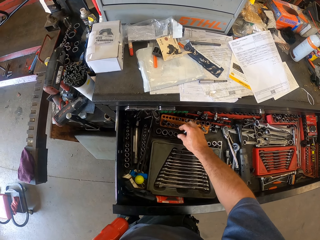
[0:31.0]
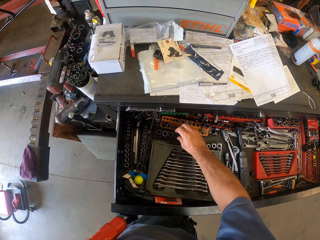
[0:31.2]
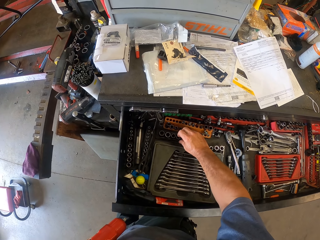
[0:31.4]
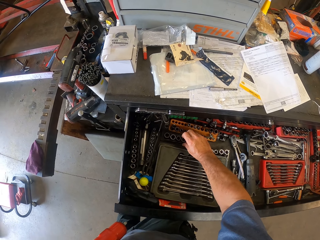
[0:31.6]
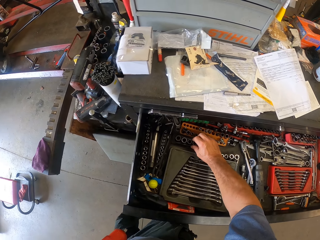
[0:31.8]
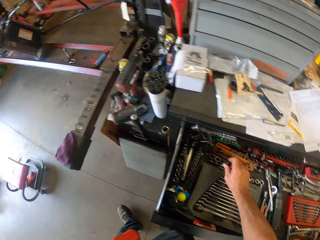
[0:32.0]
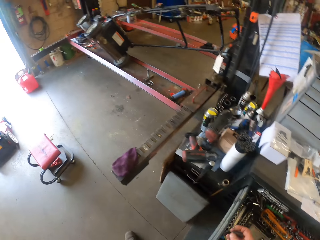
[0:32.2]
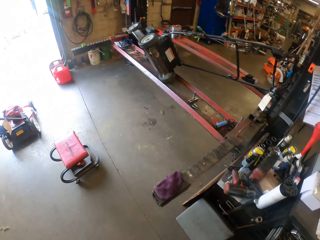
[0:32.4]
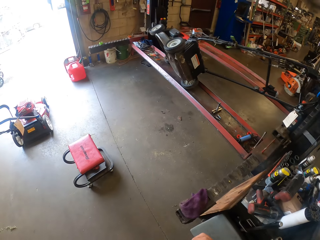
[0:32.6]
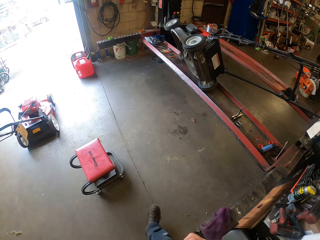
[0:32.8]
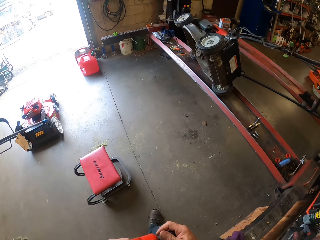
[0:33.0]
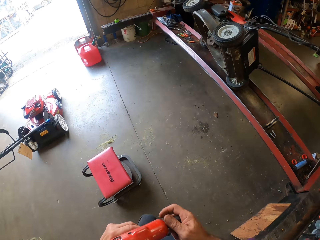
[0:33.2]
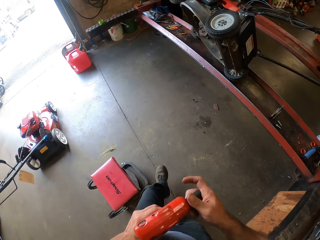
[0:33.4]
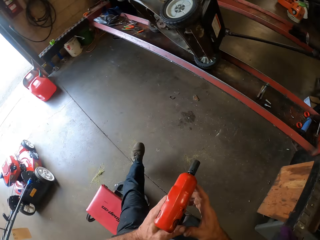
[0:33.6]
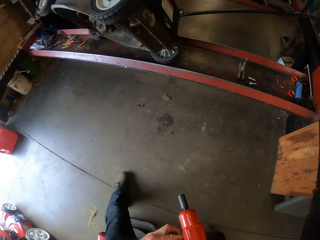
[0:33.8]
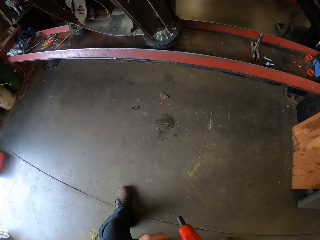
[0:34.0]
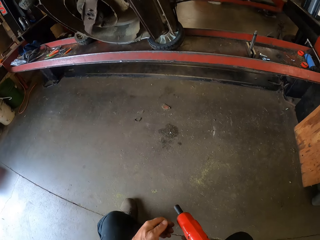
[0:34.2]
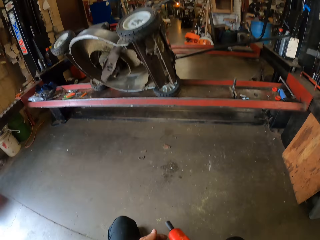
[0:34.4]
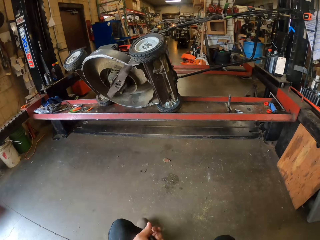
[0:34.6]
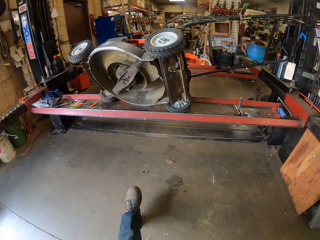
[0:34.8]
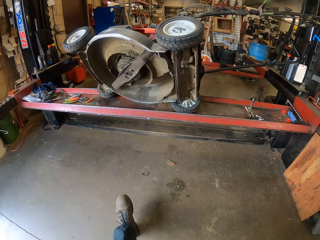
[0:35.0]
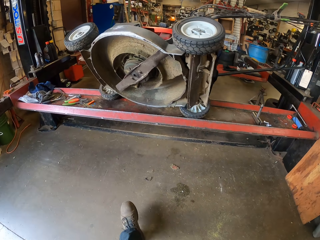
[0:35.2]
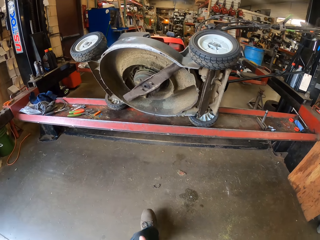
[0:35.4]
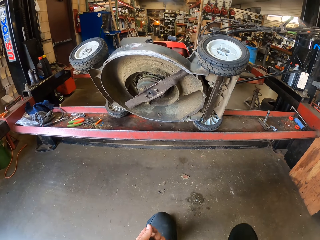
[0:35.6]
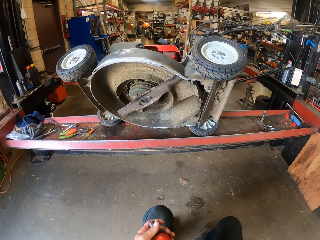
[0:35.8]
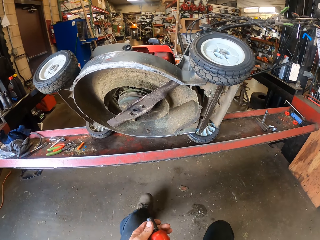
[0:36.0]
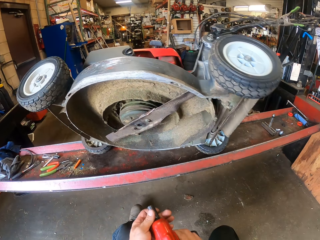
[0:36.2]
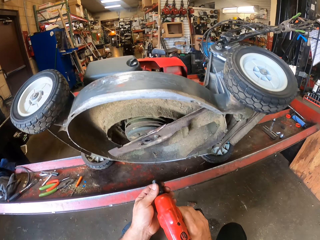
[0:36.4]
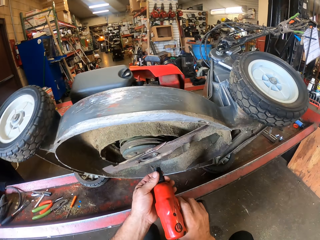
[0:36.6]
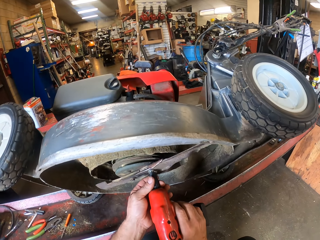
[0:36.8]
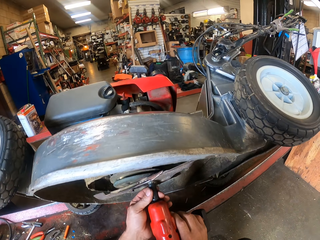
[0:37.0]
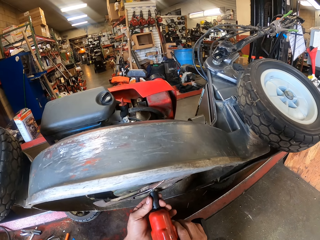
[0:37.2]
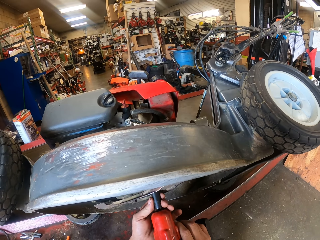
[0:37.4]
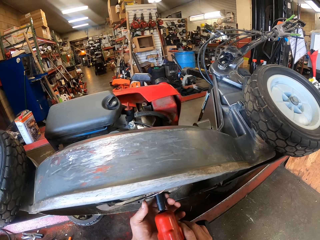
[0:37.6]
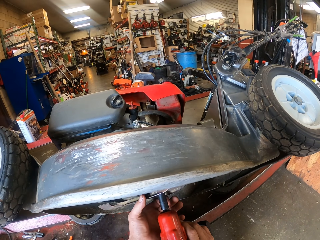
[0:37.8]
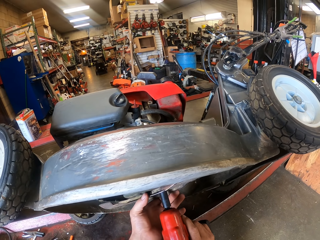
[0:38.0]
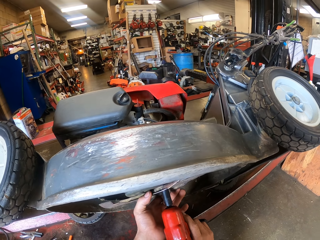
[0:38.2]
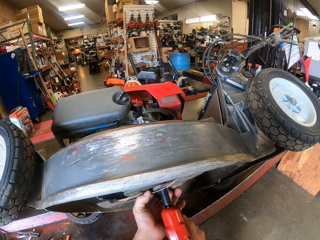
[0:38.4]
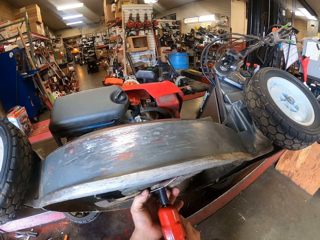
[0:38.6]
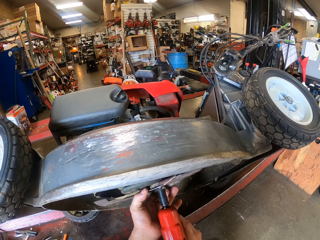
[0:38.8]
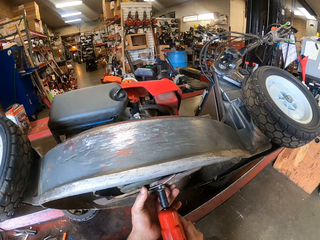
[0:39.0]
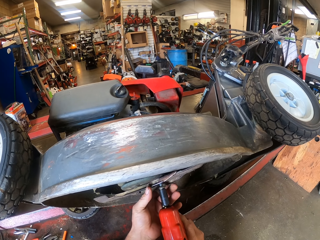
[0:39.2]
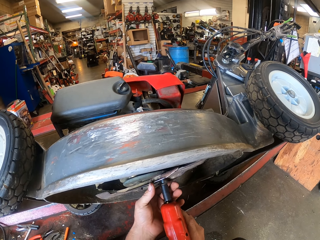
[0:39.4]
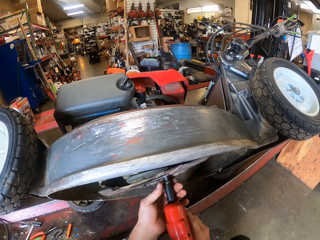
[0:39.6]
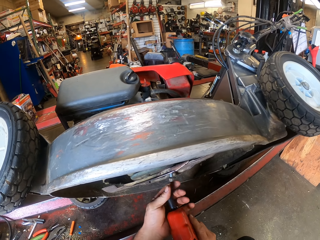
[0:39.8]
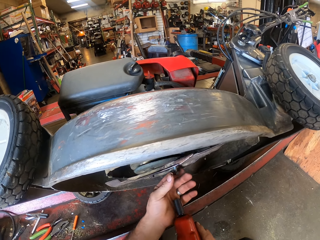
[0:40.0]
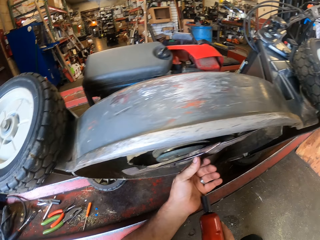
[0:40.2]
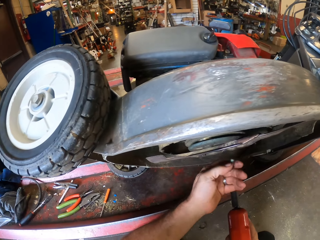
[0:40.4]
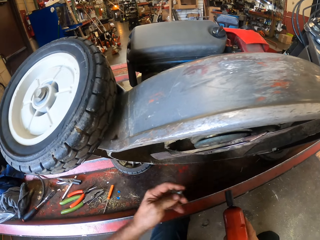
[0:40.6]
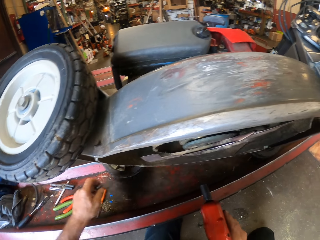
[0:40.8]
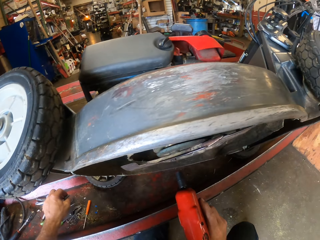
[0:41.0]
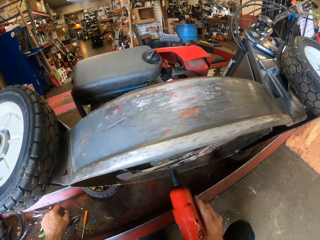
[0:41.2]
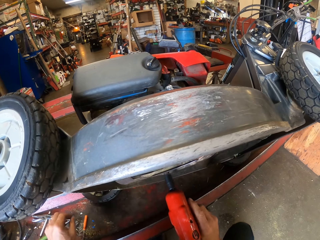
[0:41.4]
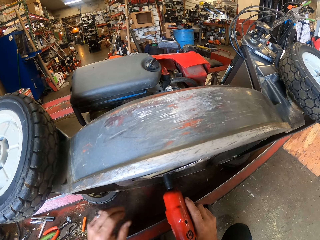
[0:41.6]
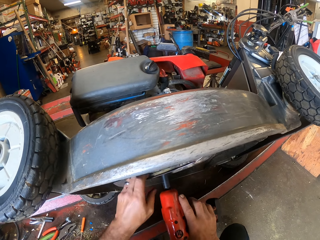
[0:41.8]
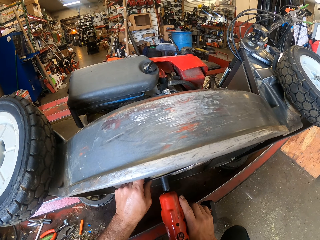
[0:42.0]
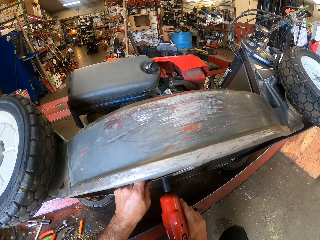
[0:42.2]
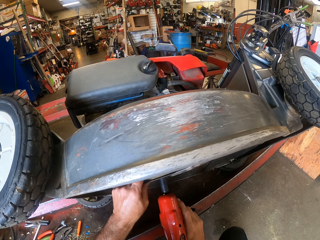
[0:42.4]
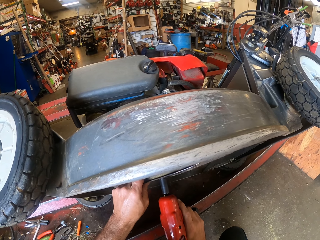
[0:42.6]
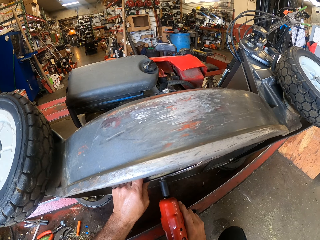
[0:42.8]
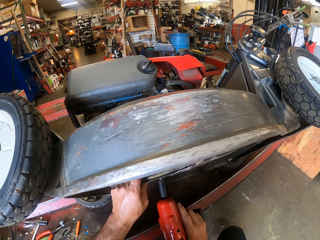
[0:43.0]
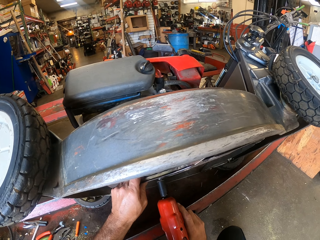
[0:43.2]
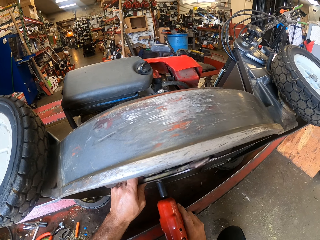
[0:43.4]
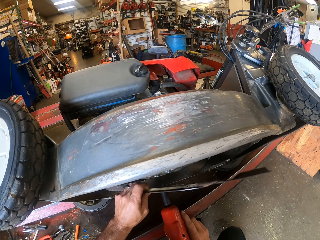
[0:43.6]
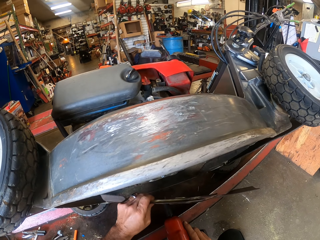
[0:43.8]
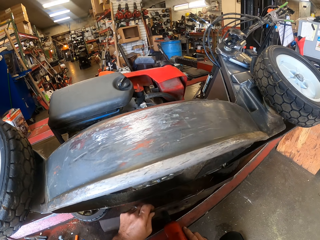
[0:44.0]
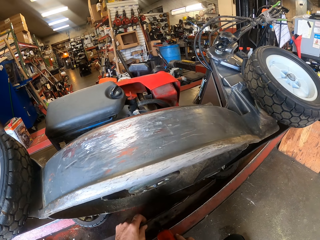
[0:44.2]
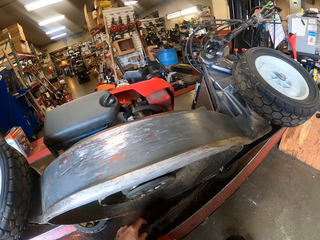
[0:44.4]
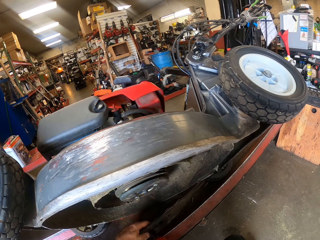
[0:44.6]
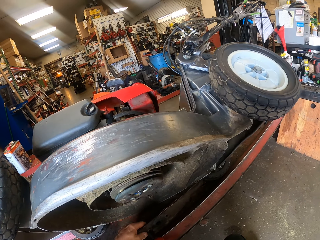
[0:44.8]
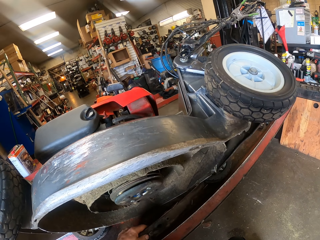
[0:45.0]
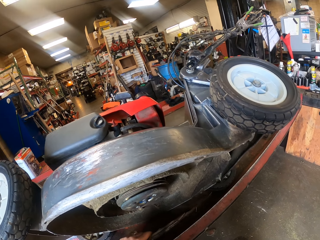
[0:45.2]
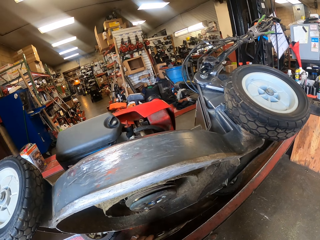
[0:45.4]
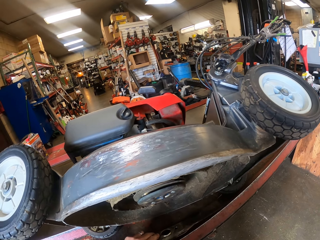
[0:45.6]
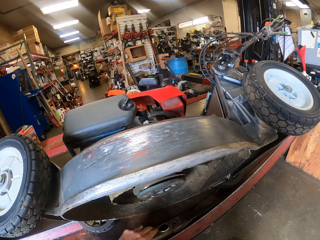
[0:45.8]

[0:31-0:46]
The camera wearer fixes the third socket drive on the electric spanner driver with his left hand on the way to the mower. He passes the electric spanner driver to his right hand. He sits on a stool near the mower, and stretches closer to the mower. He loosens the bolt with the electric spanner driver in his right hand. He removes the bolt from the lawn mower with his left hand. He puts the bolt on the electric jack with his left hand. He loosens another bolt with the electric spanner driver in his right hand. He removes a blade from the lawn mower with his left hand. He puts the blade on the electric jack with his left hand.

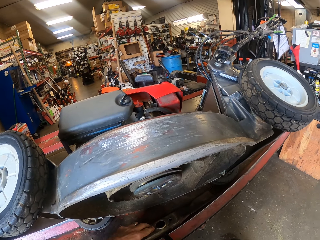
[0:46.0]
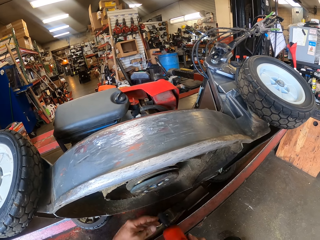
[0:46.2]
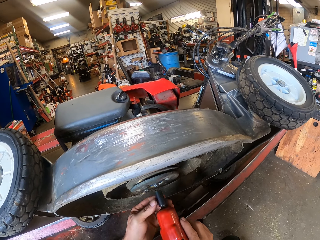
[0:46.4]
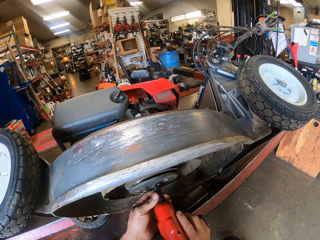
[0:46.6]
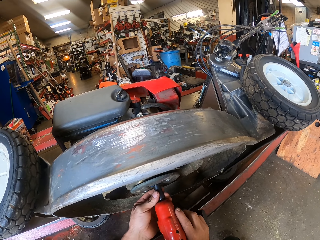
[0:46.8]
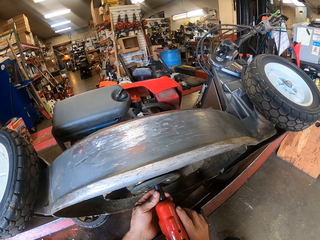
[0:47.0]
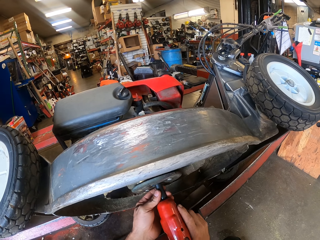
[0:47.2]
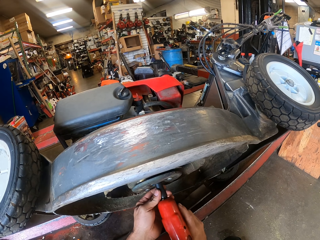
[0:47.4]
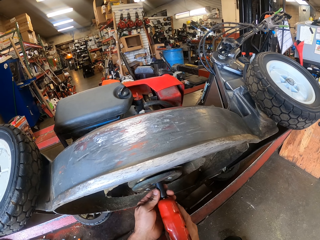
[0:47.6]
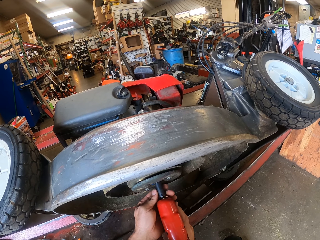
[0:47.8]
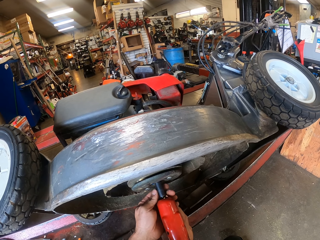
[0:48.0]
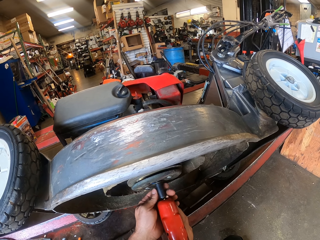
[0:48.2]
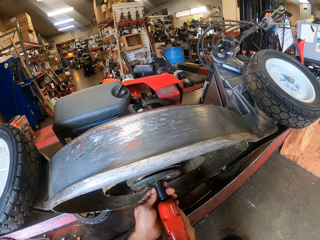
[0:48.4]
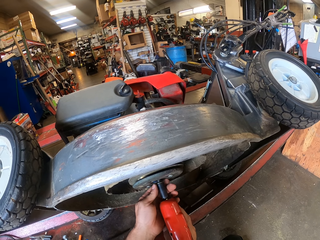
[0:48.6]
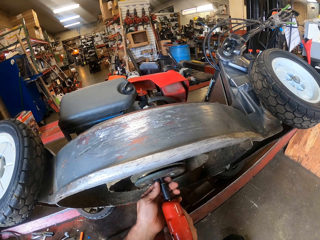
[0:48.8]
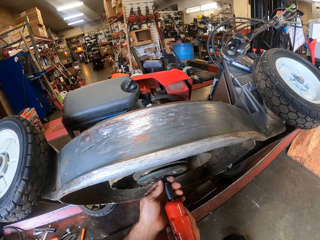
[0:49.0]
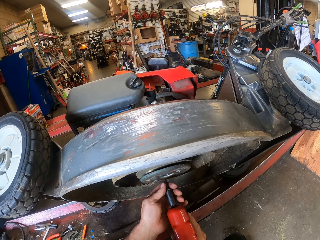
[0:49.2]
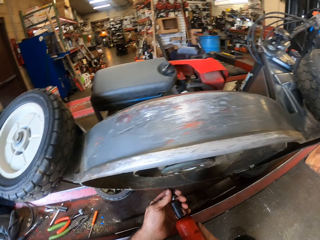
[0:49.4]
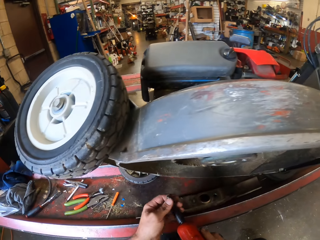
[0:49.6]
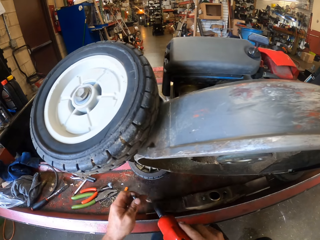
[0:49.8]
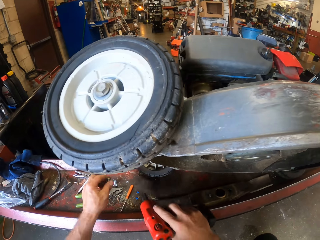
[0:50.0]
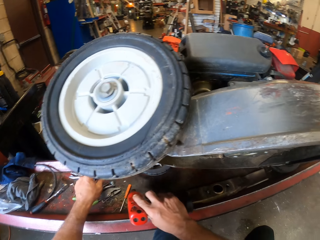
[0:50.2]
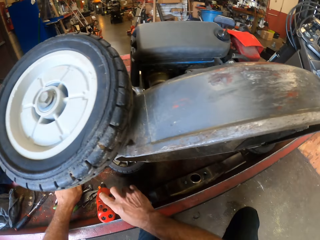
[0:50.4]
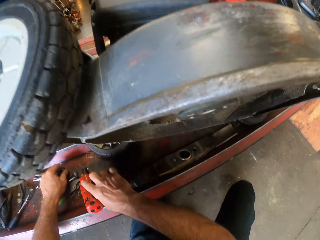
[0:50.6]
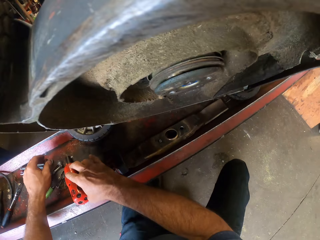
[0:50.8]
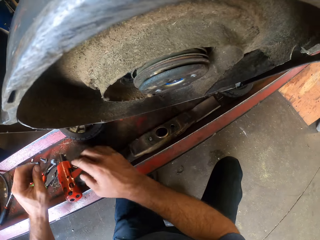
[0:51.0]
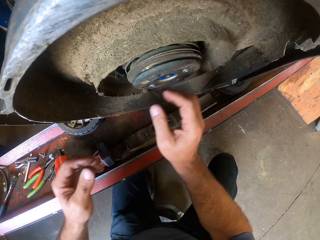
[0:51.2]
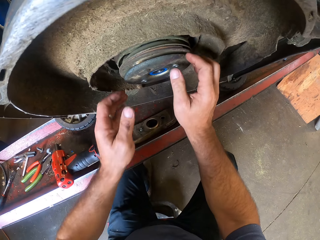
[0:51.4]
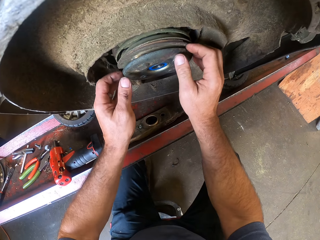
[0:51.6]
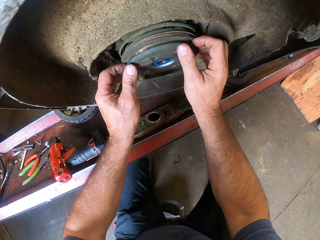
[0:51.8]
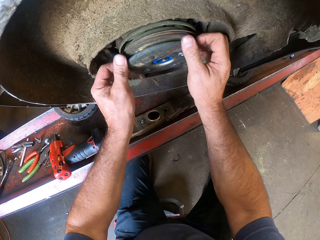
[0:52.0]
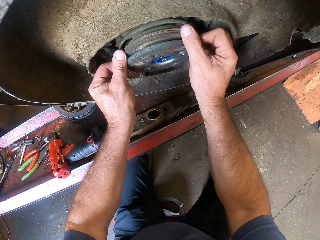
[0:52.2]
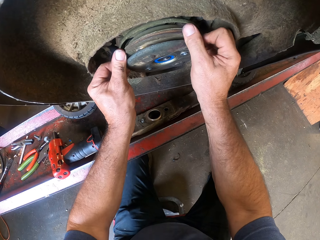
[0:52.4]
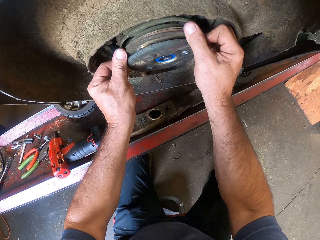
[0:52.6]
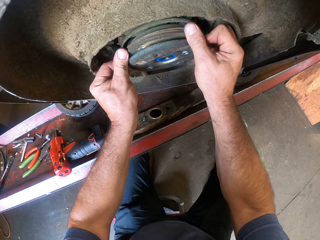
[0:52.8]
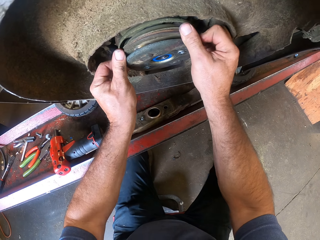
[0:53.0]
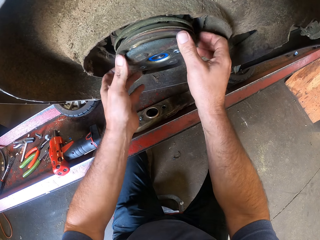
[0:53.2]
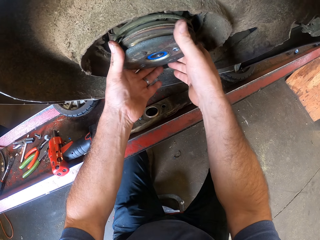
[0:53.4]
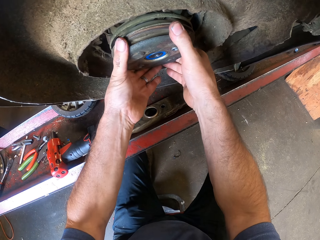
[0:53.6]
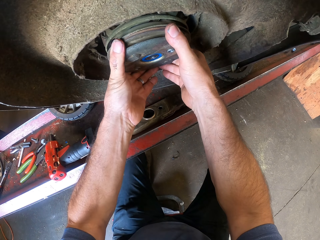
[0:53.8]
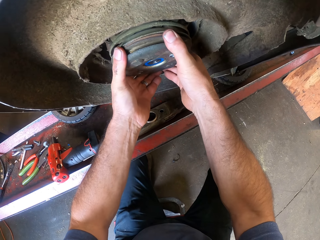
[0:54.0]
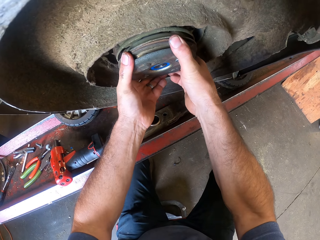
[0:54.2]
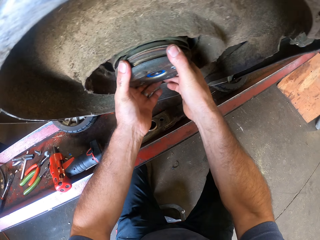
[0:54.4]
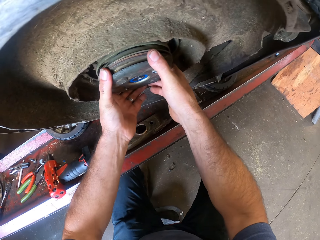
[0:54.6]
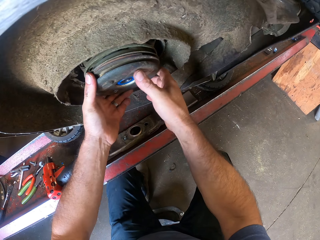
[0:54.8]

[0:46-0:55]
The camera wearer holds the ratchet socket in the drill or electric spanner driver. He loosens another bolt with the electric spanner driver in his right hand. He removes the bolt from the lawn mower with his left hand. He puts the bolt on the electric jack with his left hand. He puts the electric spanner driver on the electric jack with his right hand. He pulls the mower pulley from the mower. He examines a rotor of the lawn mower with his hands.
